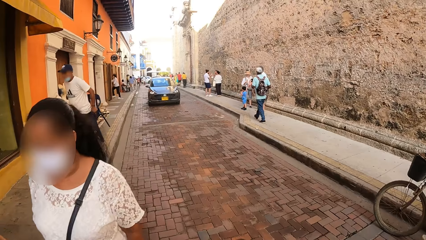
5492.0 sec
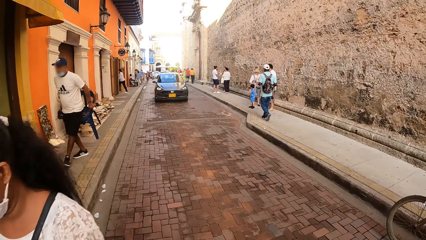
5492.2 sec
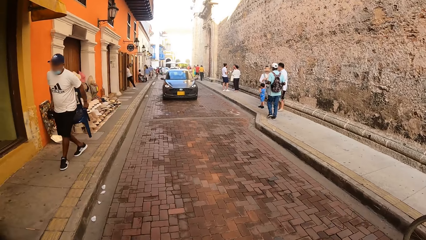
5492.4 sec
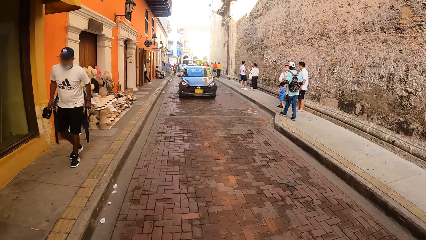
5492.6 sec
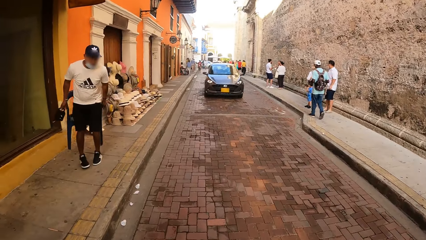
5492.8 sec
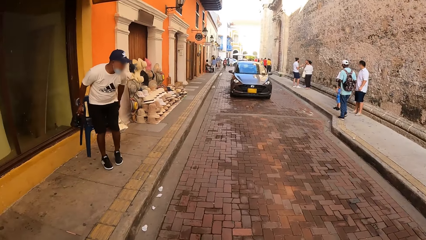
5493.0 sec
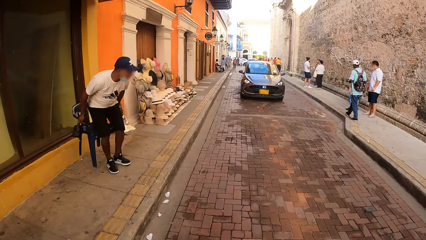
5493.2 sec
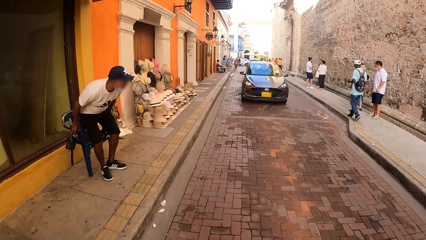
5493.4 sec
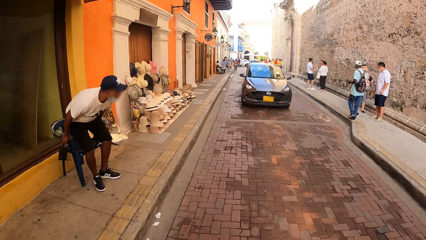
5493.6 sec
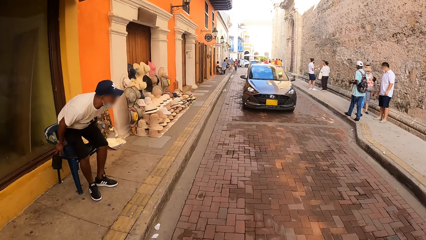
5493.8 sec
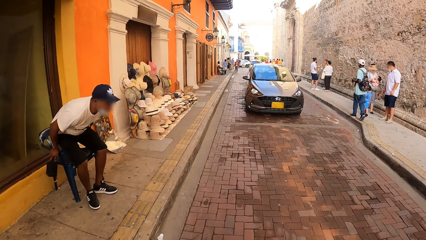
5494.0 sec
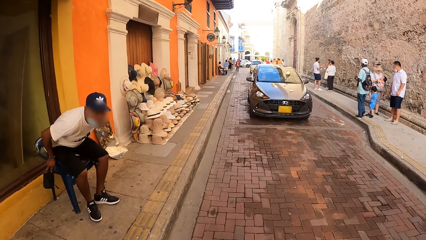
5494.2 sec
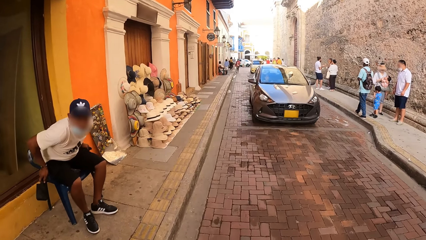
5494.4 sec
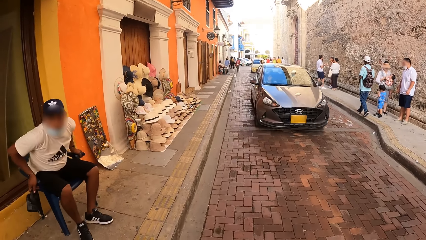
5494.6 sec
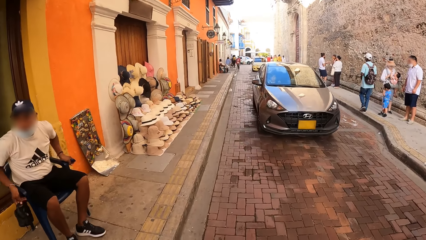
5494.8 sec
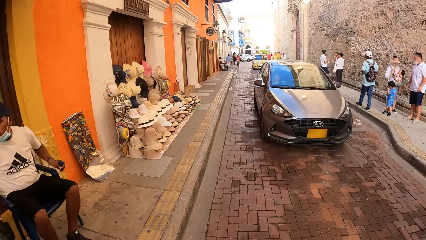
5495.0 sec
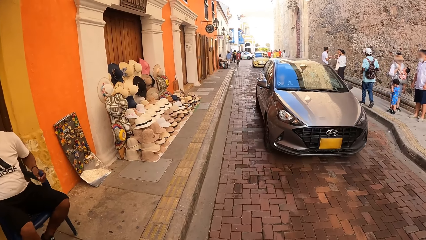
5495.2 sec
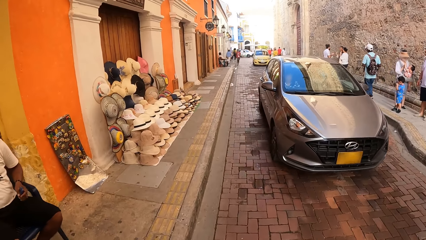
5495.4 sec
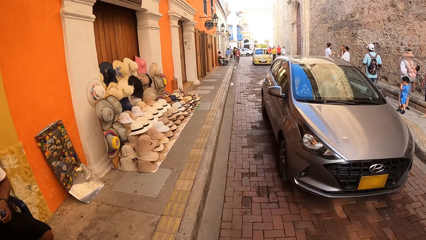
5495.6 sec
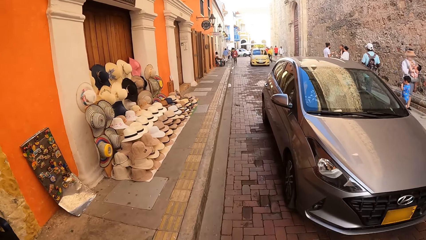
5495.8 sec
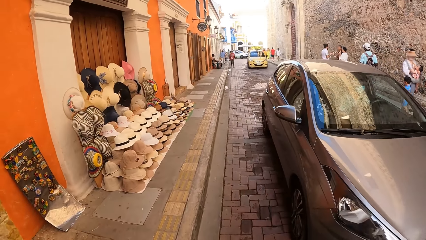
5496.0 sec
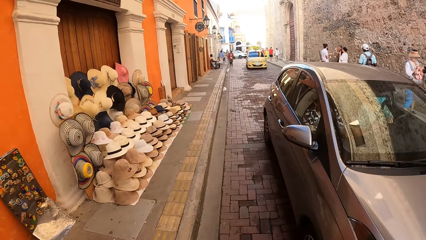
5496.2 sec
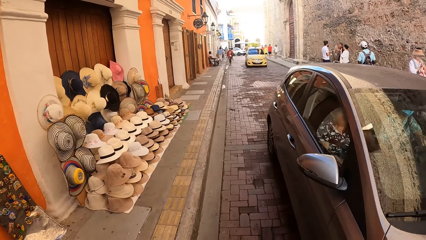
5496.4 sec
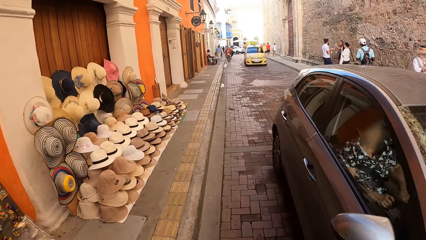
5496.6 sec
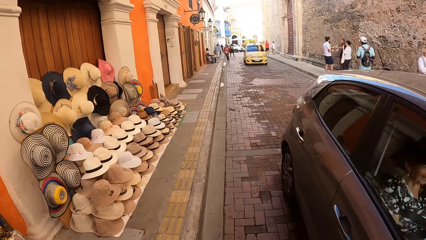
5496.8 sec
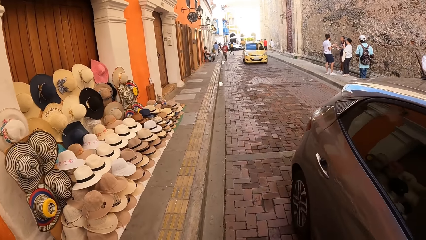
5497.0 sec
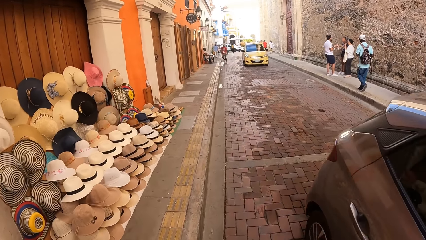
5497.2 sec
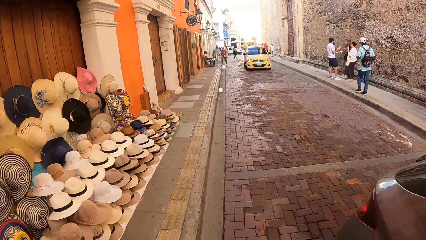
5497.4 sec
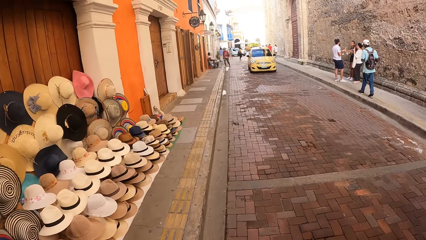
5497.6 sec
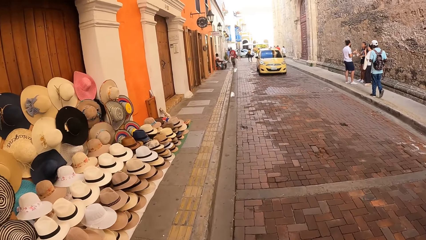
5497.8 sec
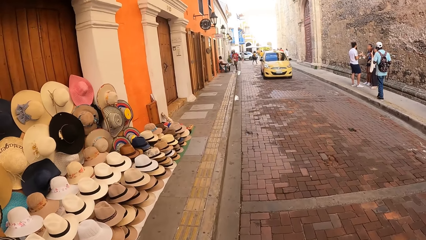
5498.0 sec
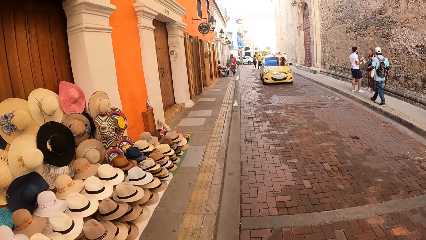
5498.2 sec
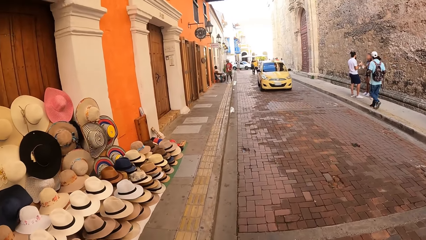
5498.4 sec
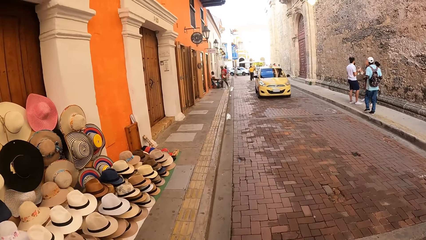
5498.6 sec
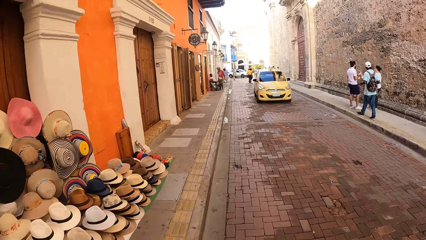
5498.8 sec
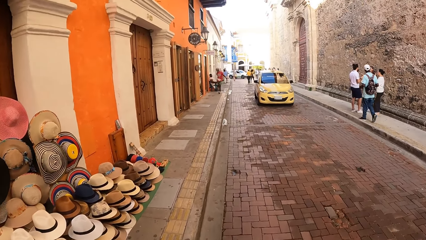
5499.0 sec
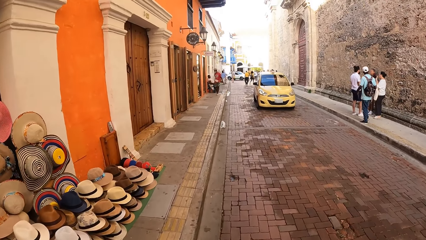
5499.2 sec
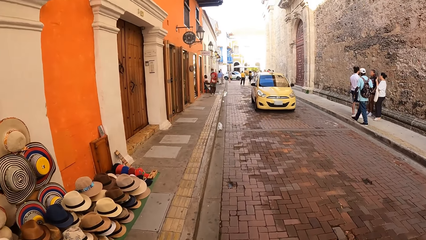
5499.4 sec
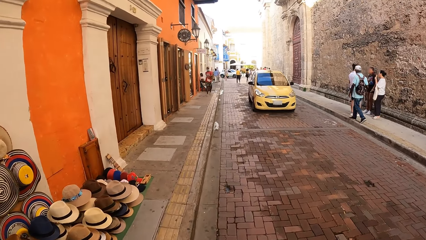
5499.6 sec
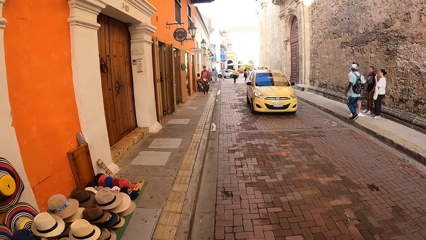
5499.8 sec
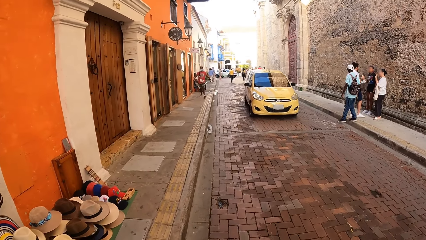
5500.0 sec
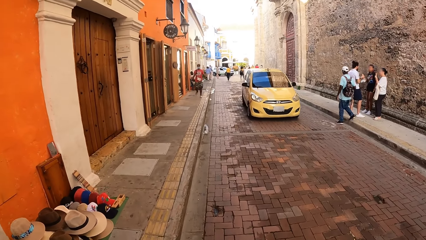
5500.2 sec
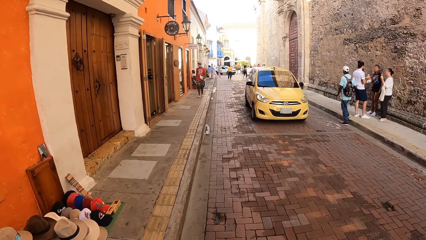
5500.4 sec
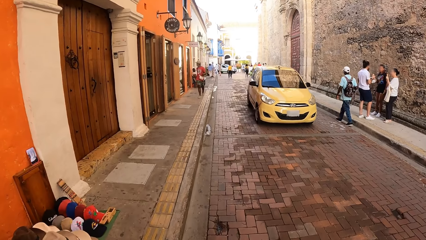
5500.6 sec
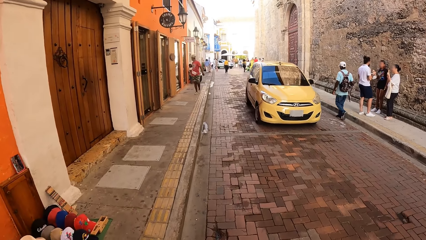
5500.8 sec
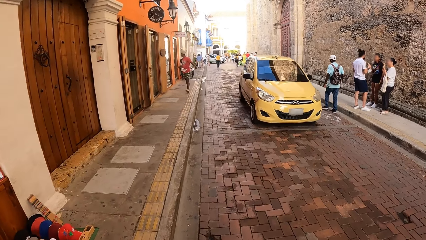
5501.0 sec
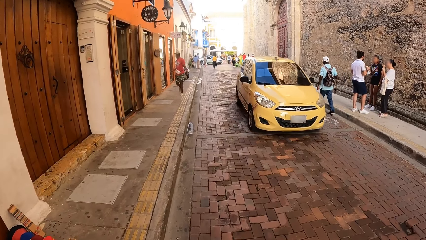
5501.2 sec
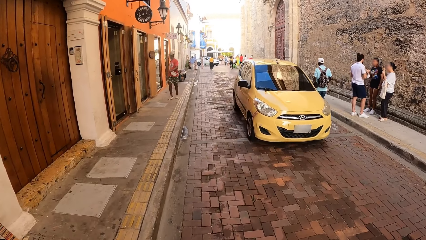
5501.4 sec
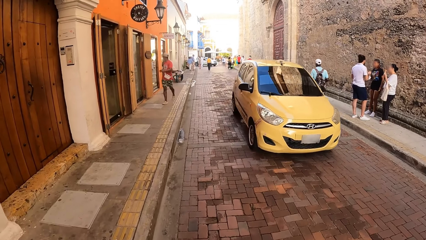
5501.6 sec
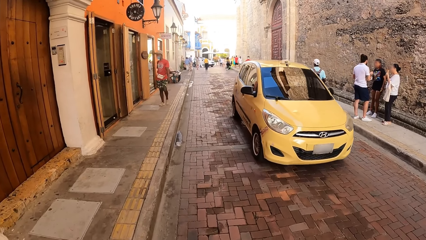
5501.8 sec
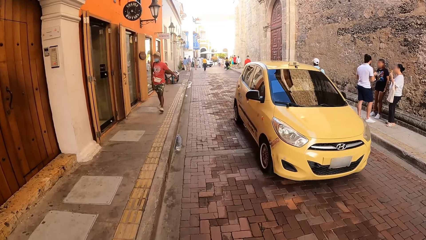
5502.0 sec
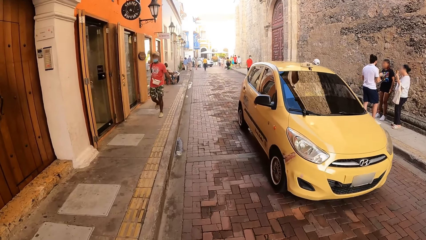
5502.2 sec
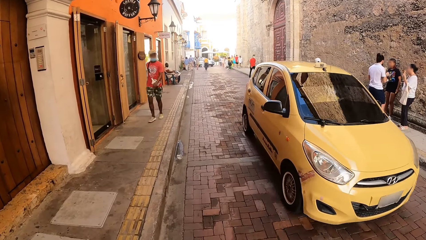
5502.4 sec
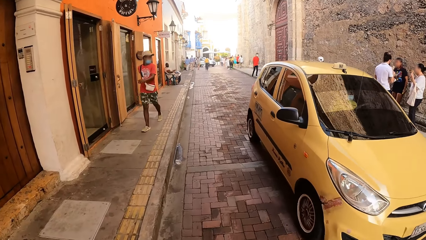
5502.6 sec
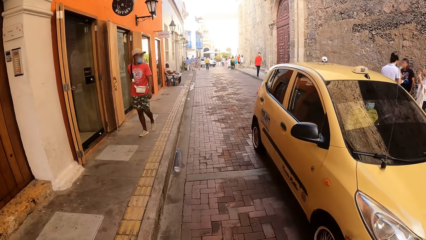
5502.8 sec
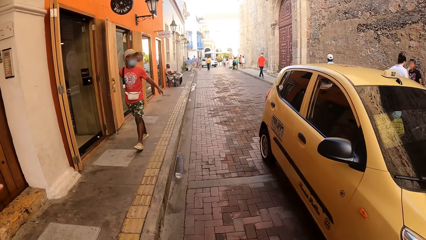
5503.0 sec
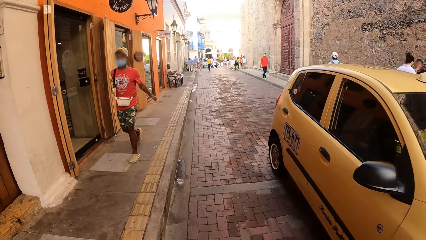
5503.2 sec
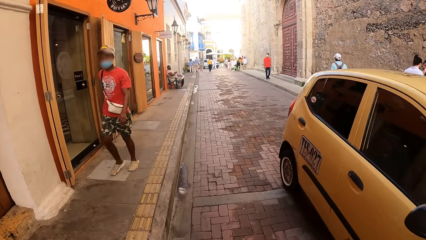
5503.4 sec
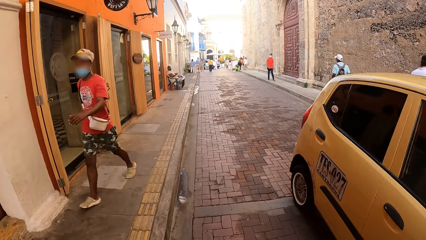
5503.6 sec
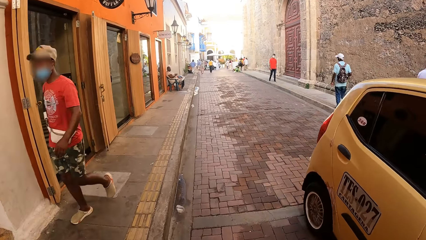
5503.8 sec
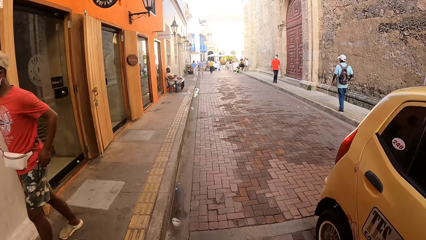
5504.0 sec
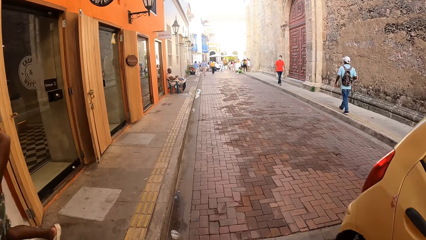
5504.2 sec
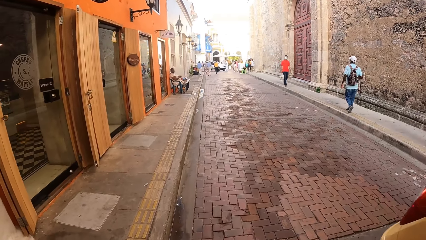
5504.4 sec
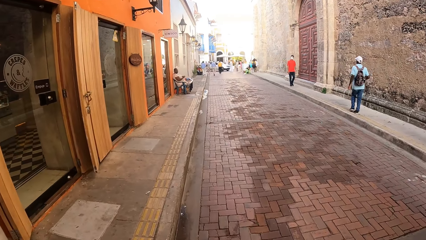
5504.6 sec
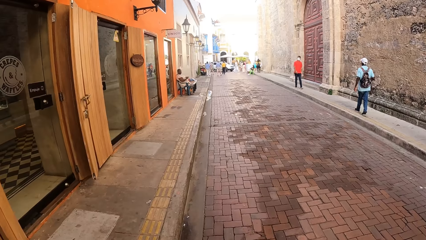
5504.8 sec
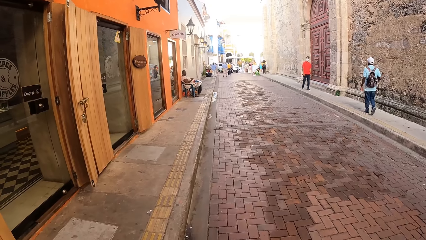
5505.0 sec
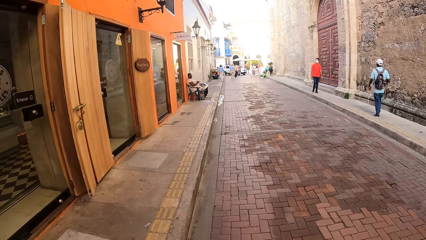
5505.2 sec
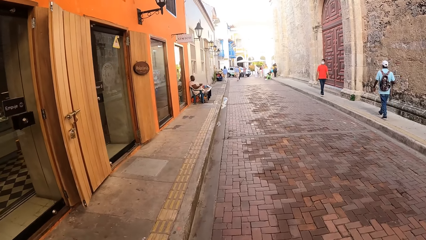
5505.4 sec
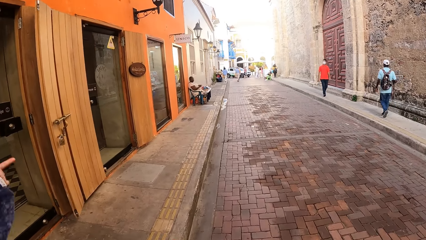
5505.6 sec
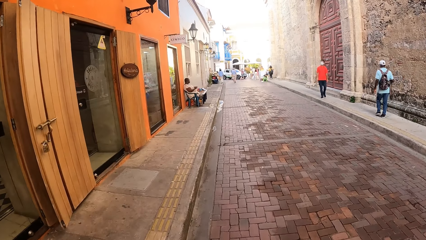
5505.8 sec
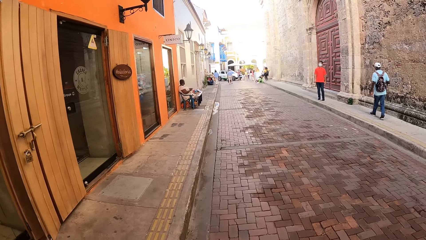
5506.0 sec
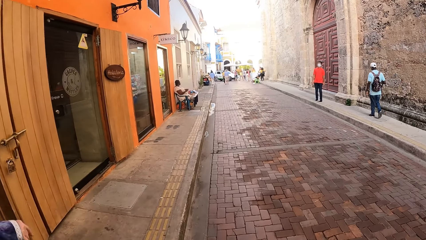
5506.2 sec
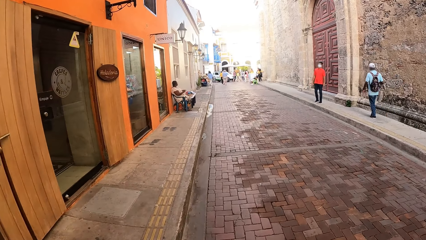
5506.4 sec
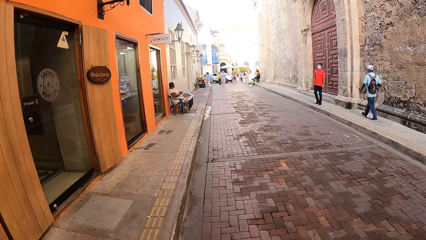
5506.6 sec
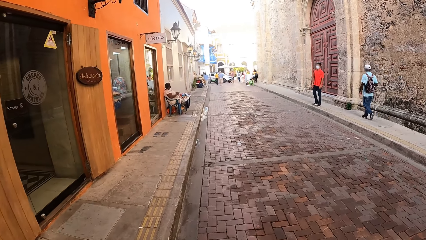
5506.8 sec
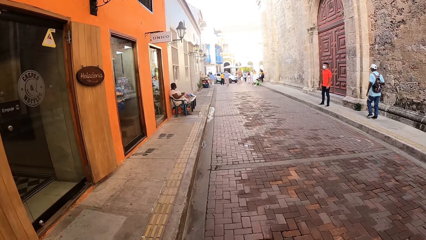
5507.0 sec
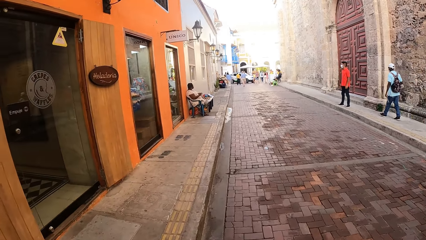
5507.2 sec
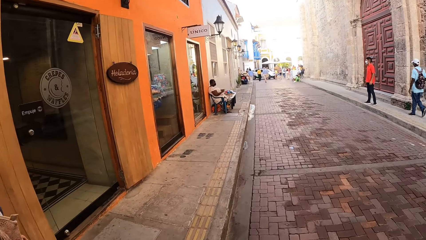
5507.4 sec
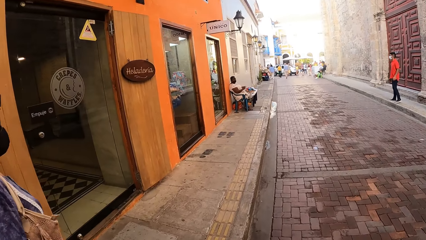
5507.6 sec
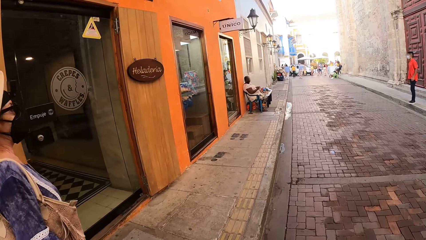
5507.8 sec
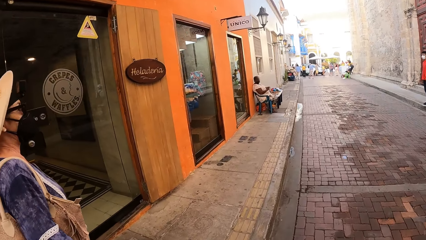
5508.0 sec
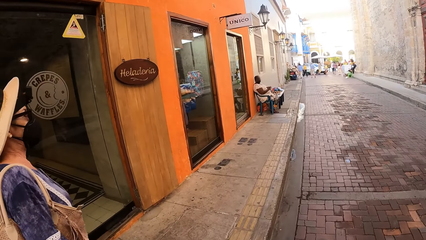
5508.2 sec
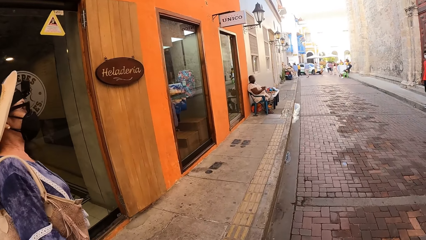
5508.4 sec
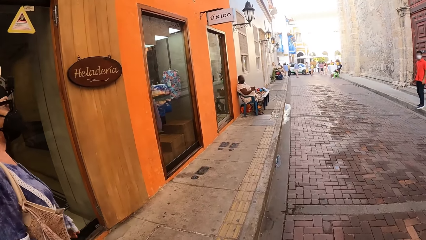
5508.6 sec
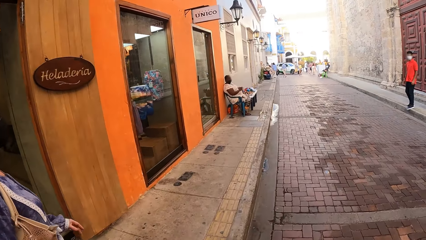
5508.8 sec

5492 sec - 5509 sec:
A man drops a chair in his hands on the ground. The man sits on the chair on the ground. A grey car drives past the camera wearer on the road. A yellow car drives past the camera wearer on the road.
